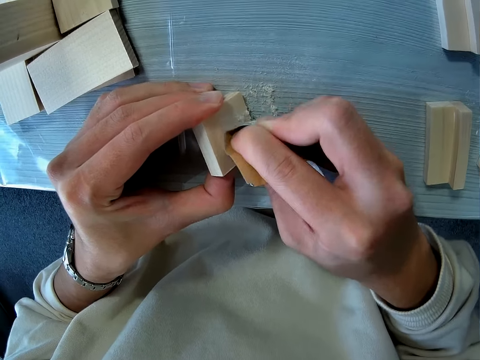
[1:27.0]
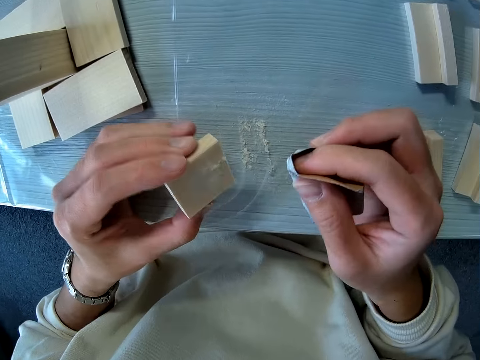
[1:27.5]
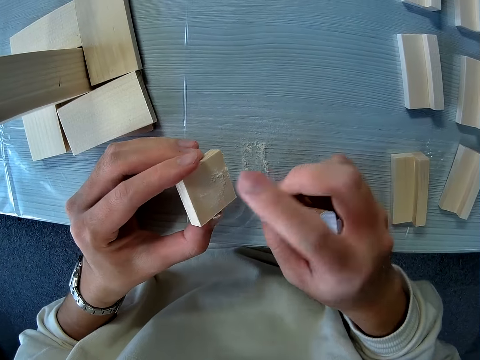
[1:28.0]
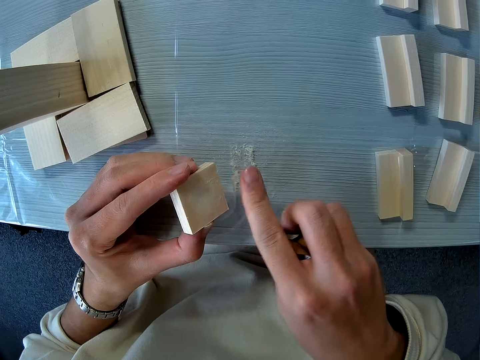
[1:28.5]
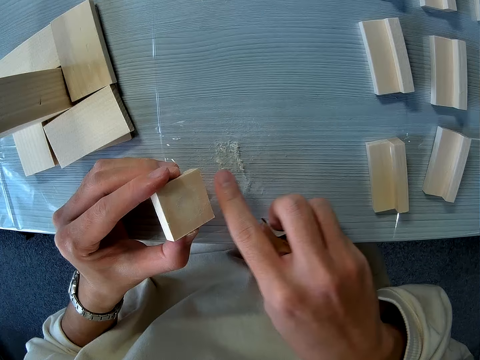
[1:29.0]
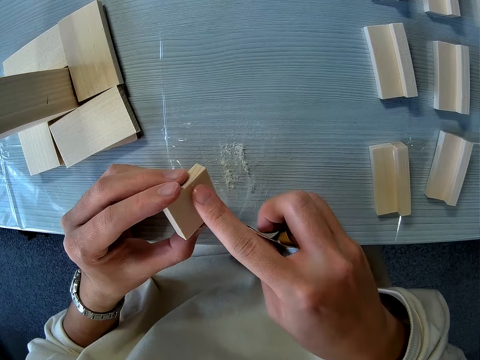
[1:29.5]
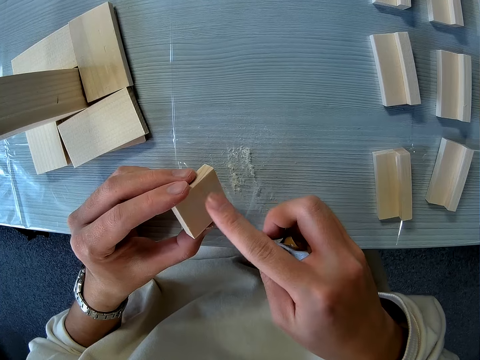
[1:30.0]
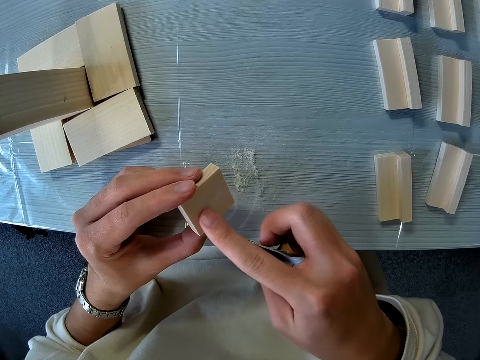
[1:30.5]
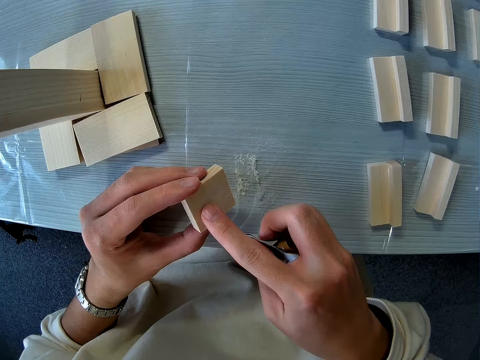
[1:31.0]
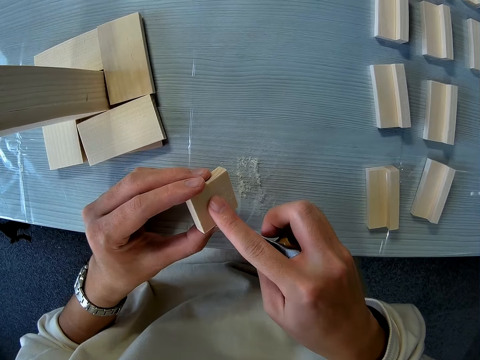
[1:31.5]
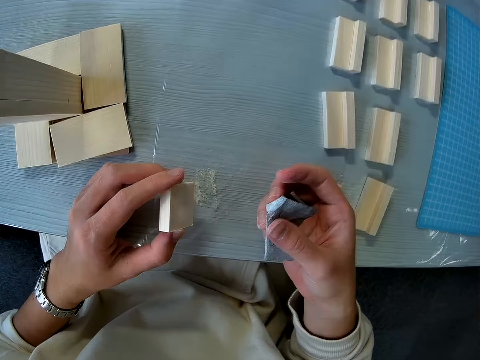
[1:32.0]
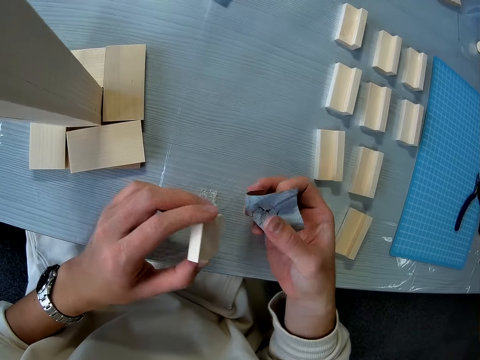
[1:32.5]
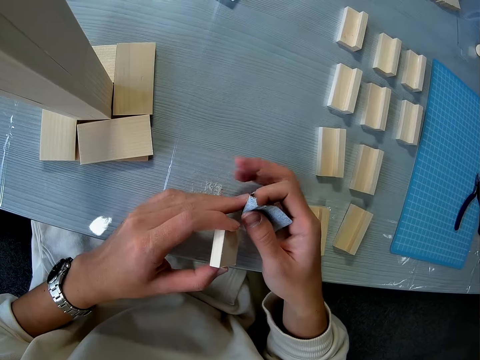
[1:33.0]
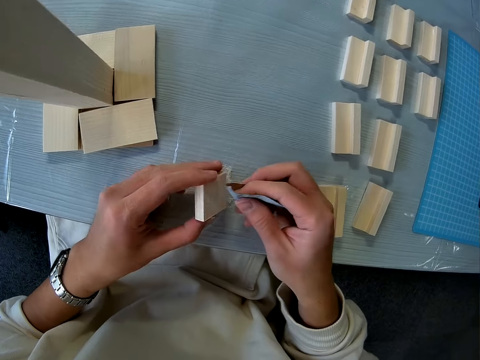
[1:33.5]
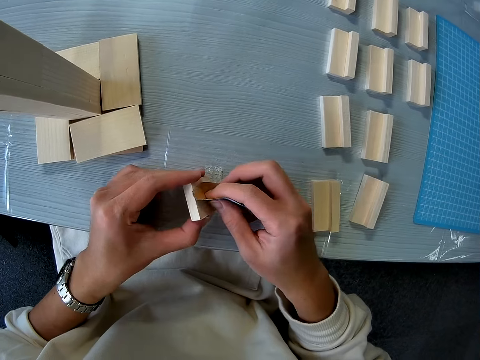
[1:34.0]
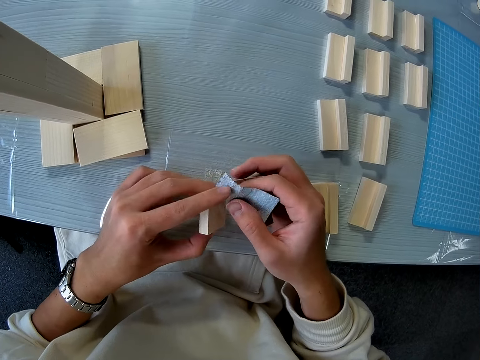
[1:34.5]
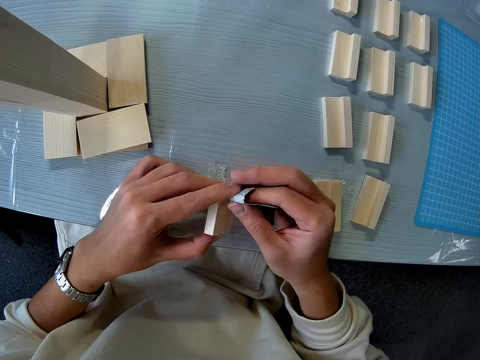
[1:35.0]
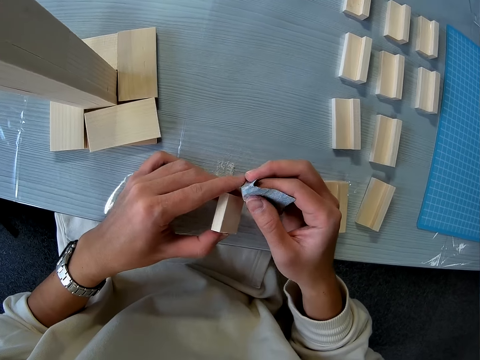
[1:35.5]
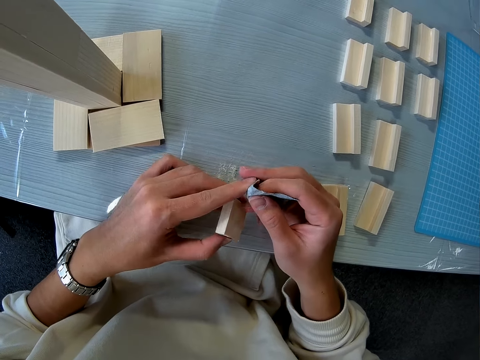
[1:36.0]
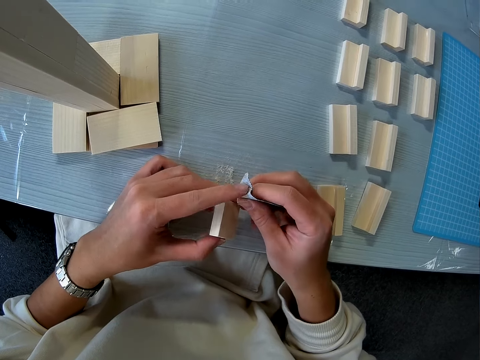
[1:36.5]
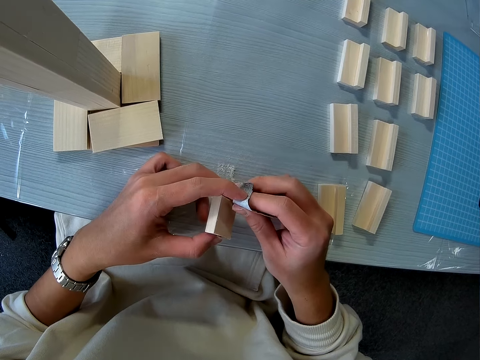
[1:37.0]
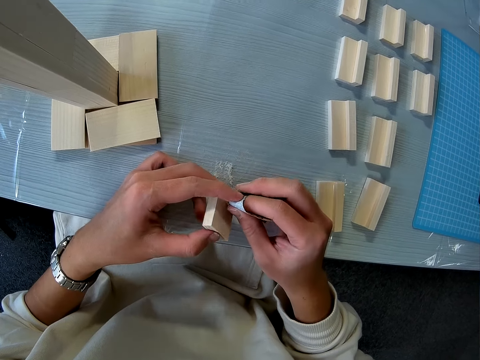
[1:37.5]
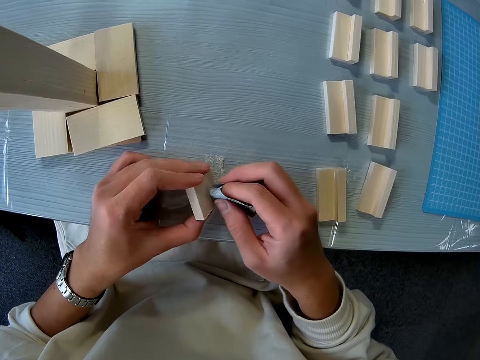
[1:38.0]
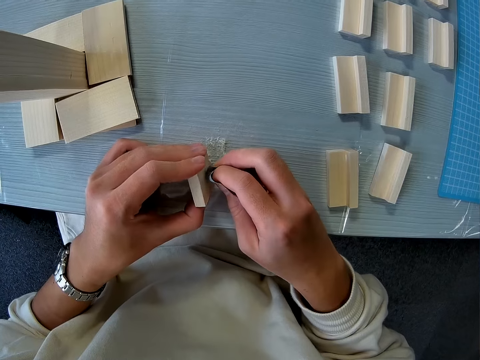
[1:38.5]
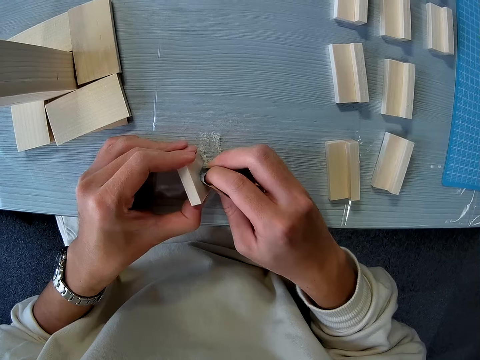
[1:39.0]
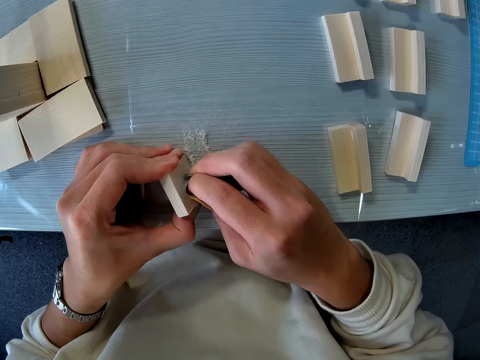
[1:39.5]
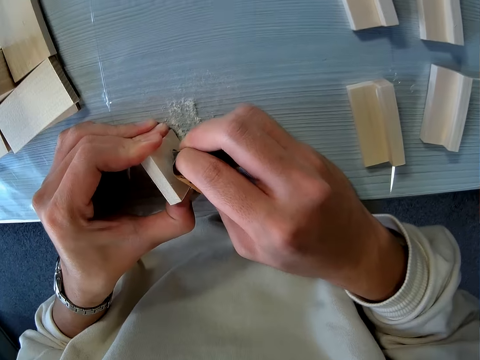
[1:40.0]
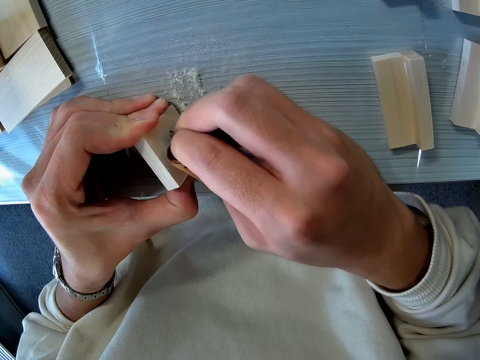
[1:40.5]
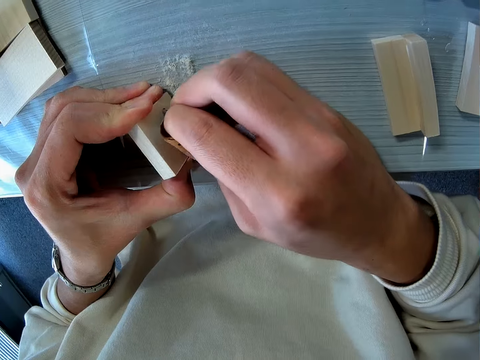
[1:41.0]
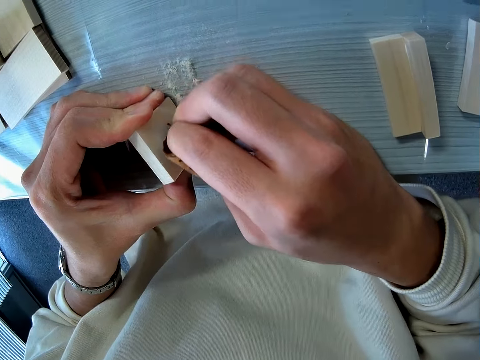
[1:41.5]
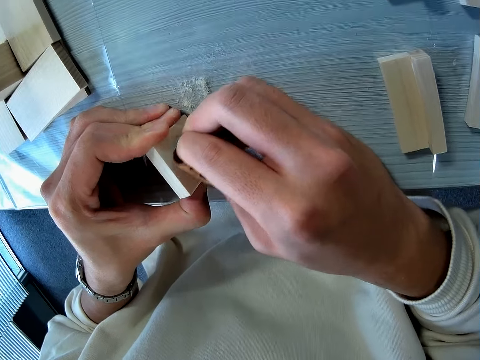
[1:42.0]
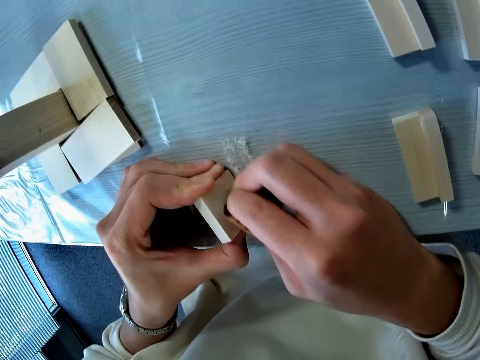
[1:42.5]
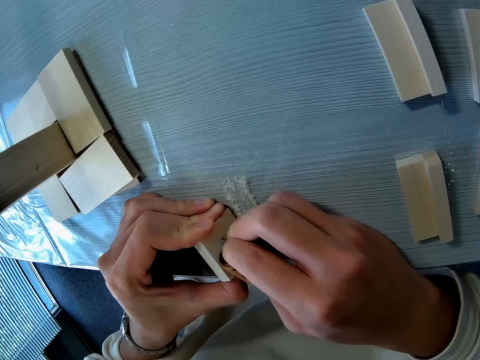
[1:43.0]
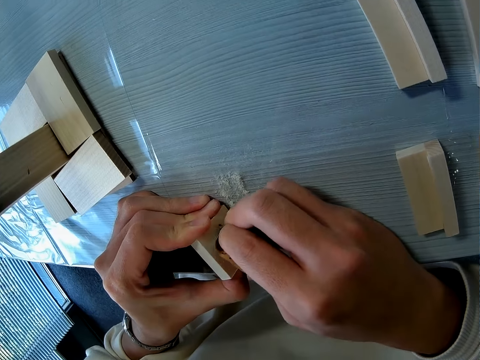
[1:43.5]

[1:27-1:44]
The camera wearer dusts off the woodchips with his right hand. He adjusts the sandpaper, folds the sandpaper, and sands the wood with the sandpaper. He adjusts the sandpaper and sands the wood with the sandpaper.

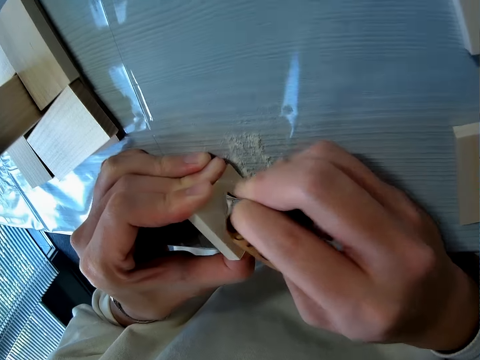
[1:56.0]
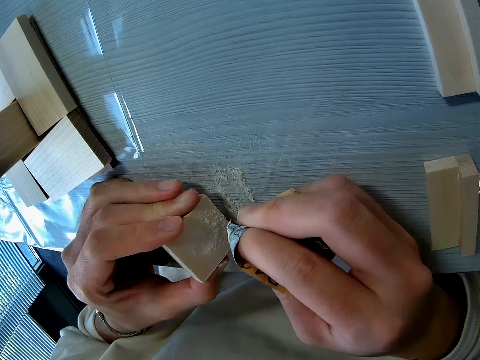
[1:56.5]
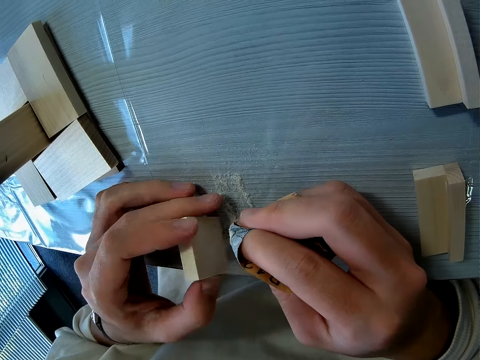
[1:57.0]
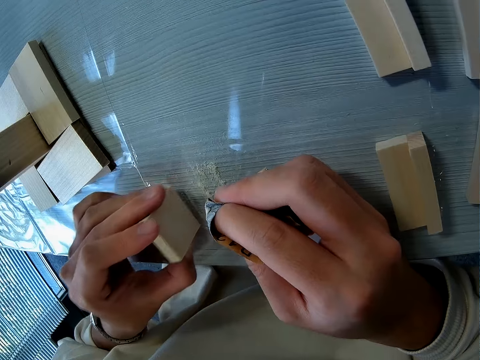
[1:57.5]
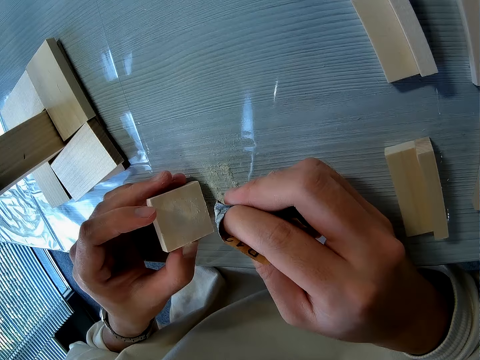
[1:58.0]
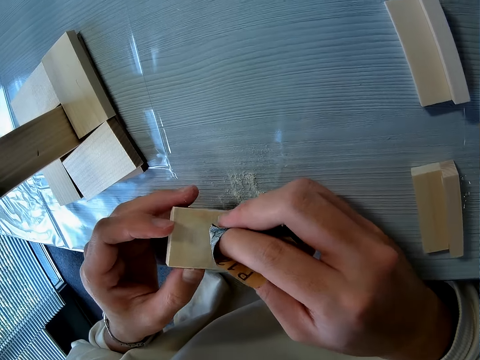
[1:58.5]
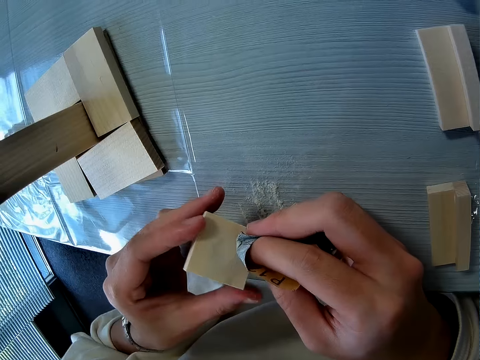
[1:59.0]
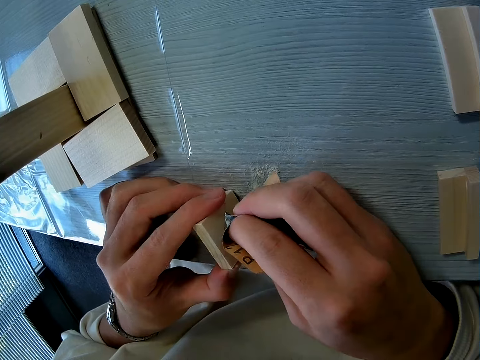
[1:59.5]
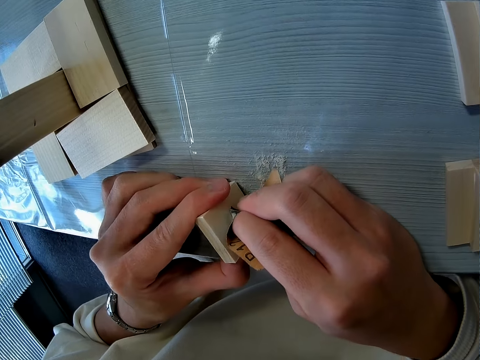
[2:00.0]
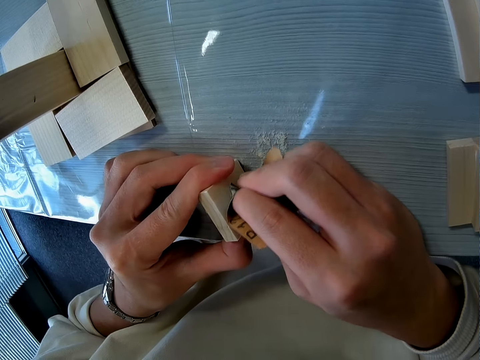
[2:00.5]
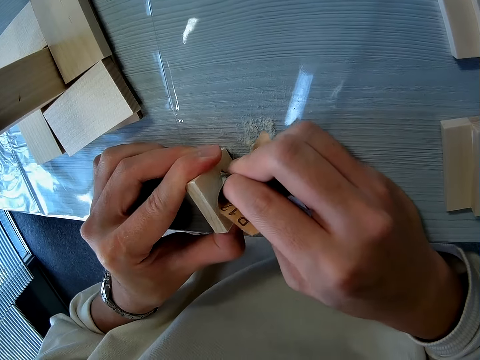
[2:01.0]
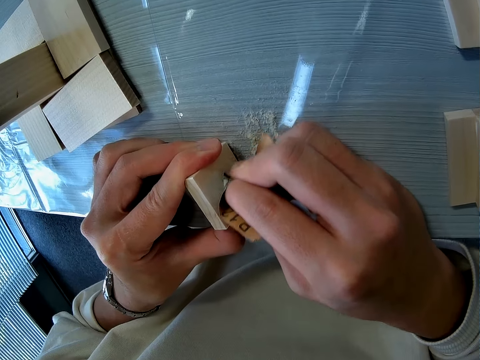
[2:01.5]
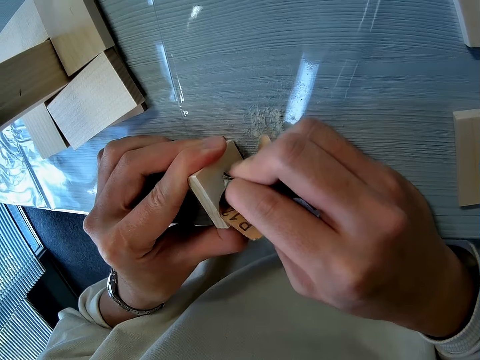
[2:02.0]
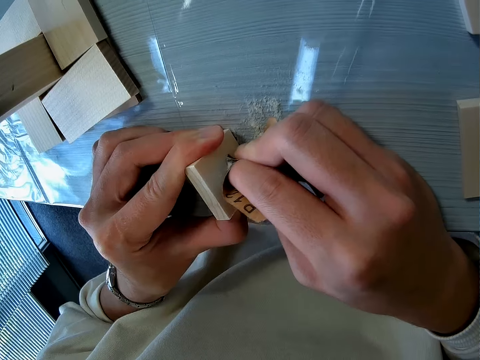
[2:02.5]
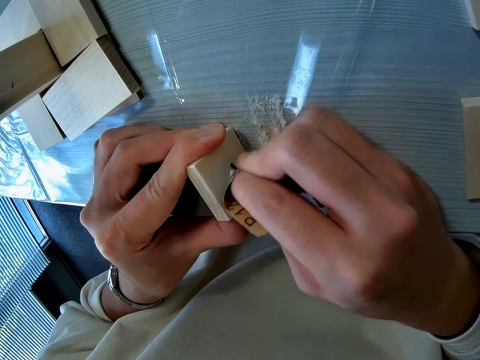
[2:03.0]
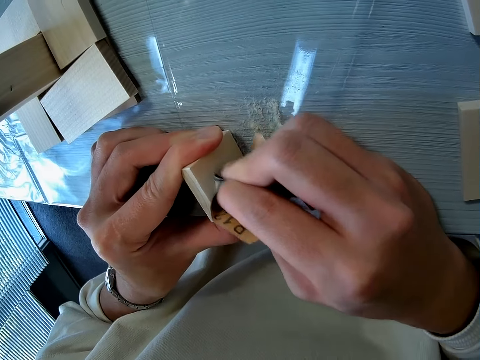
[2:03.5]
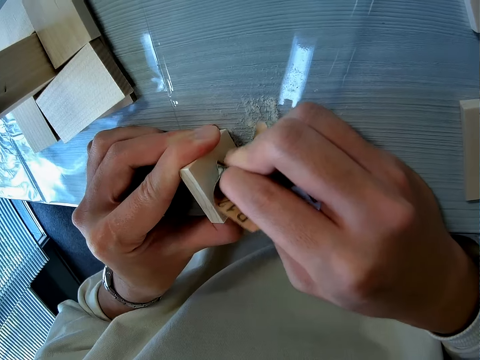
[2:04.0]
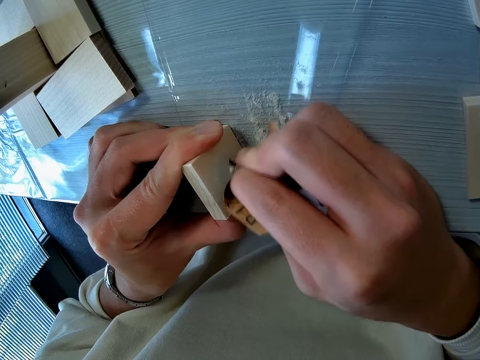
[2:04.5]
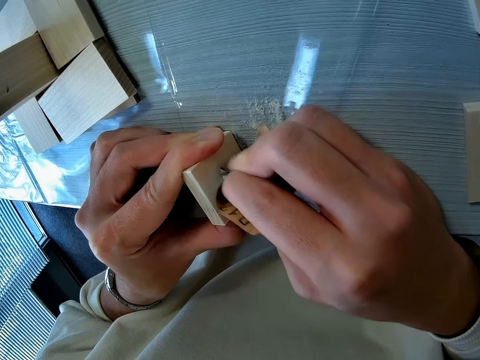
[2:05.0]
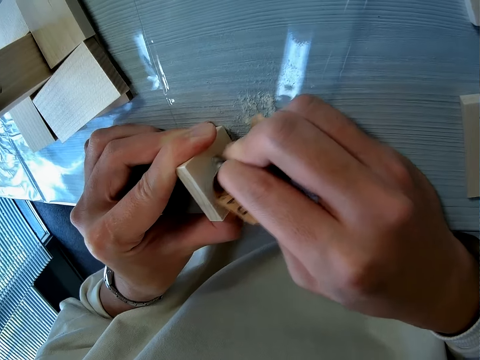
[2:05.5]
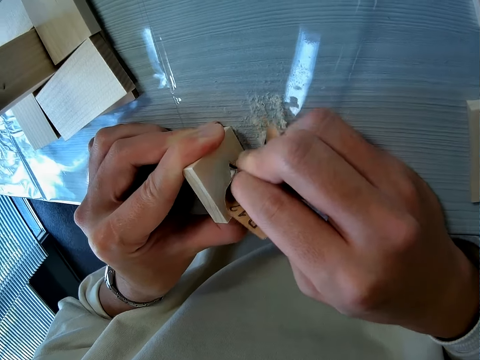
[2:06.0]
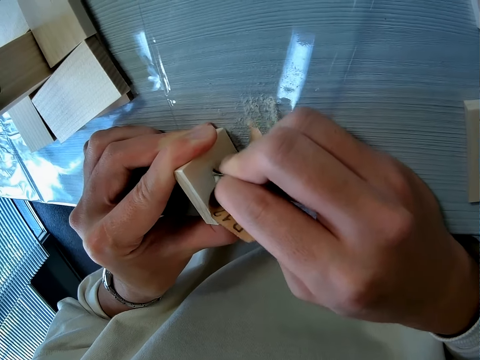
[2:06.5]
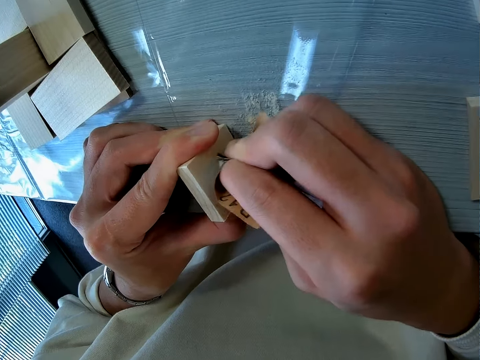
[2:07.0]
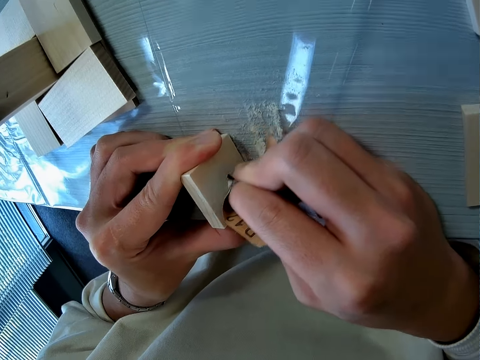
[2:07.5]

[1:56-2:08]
The camera wearer shakes off the wood chip from the wood. They sand the wood with the sandpaper.
